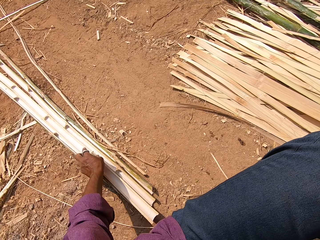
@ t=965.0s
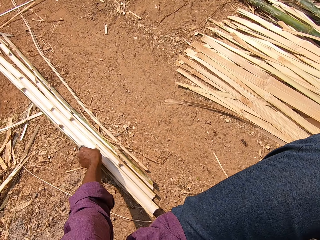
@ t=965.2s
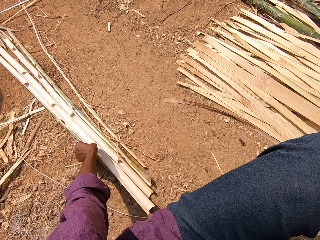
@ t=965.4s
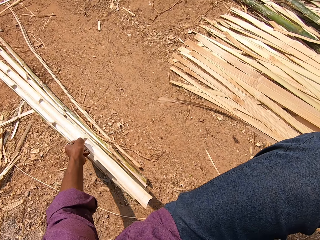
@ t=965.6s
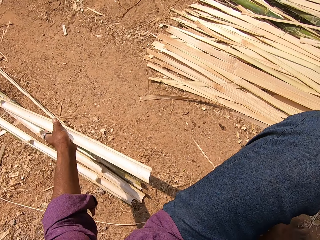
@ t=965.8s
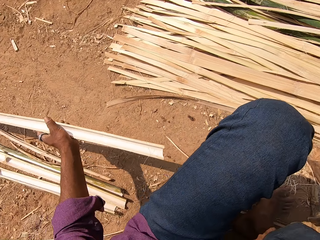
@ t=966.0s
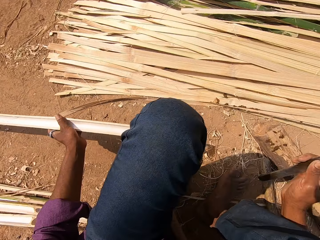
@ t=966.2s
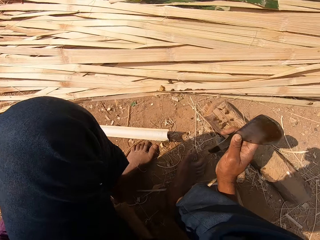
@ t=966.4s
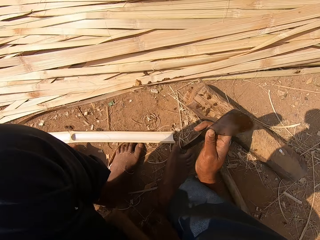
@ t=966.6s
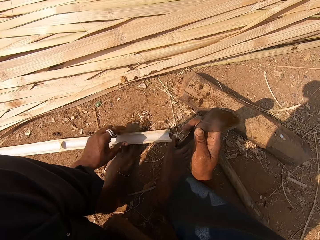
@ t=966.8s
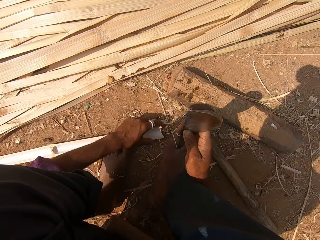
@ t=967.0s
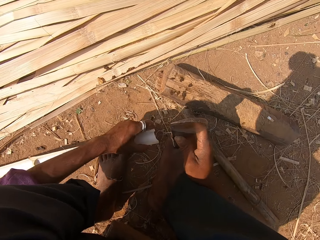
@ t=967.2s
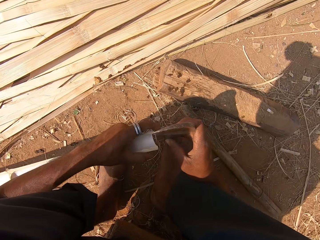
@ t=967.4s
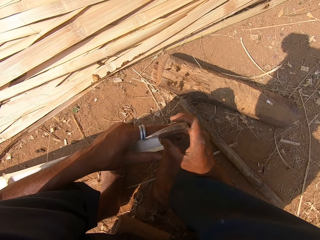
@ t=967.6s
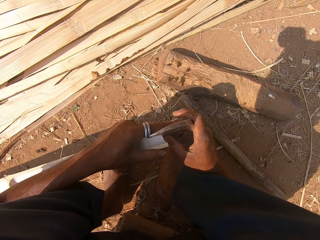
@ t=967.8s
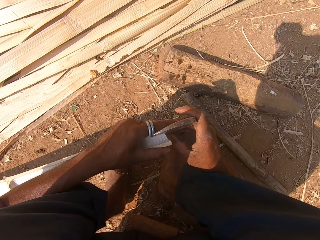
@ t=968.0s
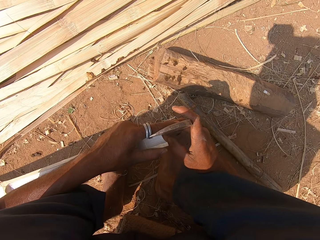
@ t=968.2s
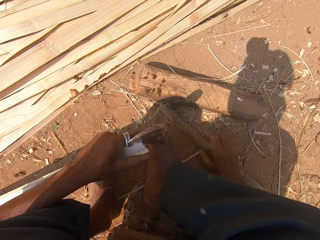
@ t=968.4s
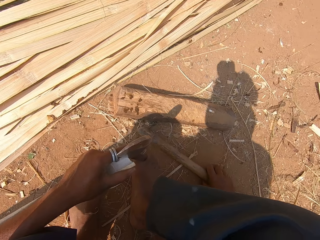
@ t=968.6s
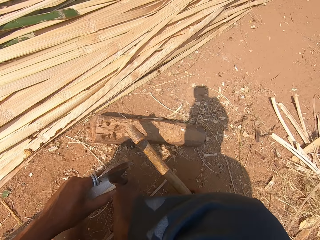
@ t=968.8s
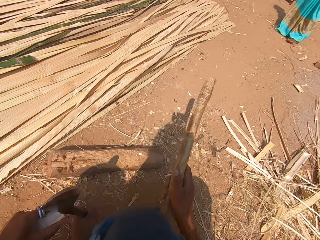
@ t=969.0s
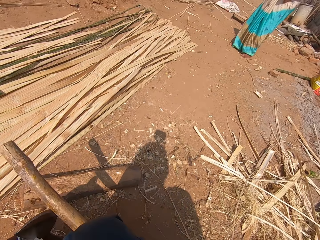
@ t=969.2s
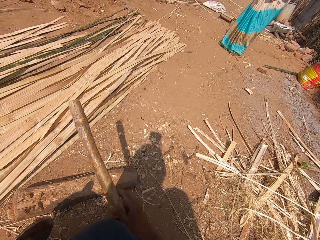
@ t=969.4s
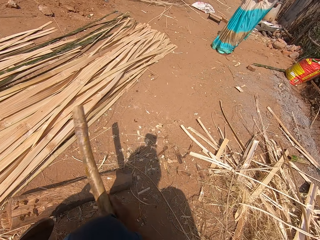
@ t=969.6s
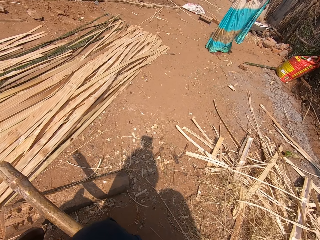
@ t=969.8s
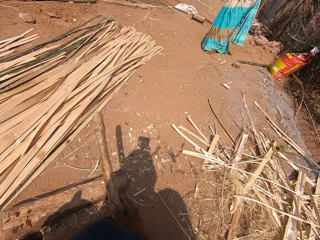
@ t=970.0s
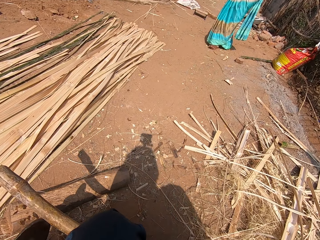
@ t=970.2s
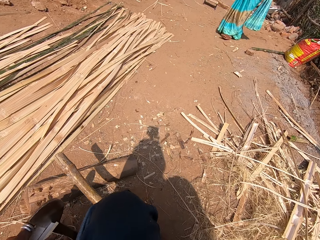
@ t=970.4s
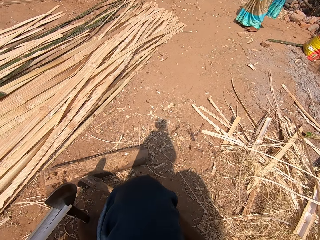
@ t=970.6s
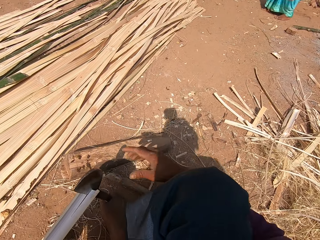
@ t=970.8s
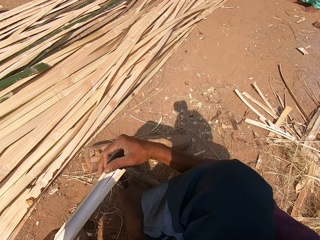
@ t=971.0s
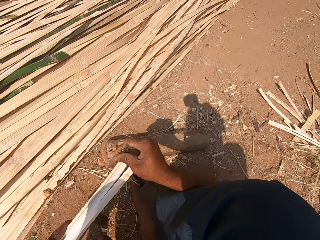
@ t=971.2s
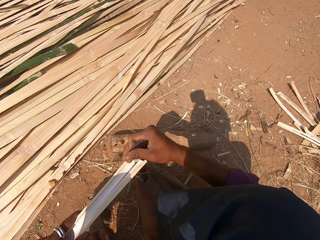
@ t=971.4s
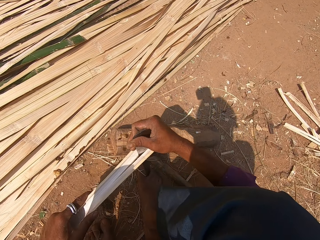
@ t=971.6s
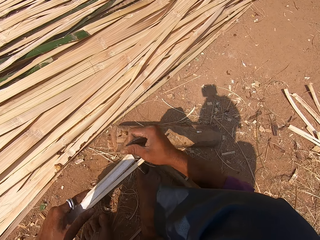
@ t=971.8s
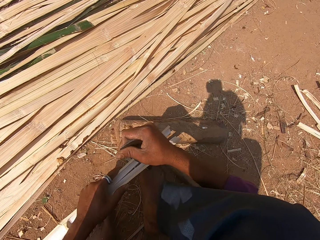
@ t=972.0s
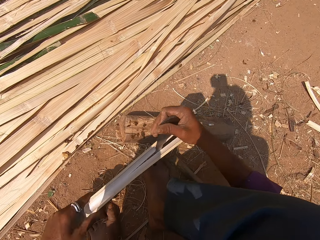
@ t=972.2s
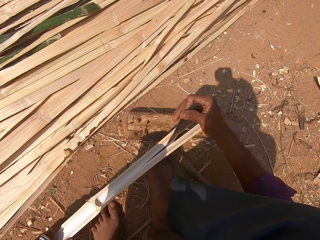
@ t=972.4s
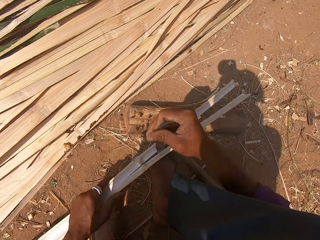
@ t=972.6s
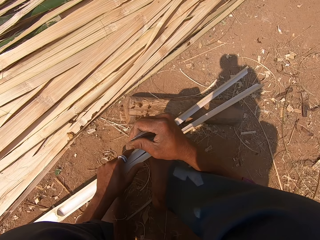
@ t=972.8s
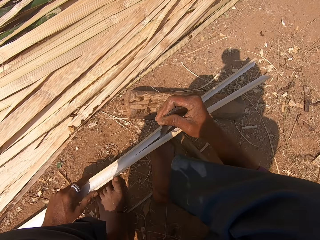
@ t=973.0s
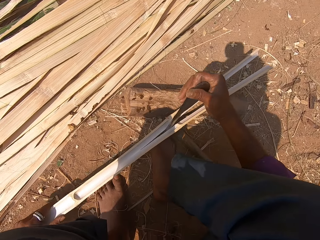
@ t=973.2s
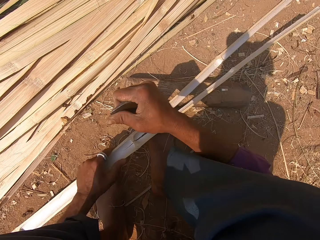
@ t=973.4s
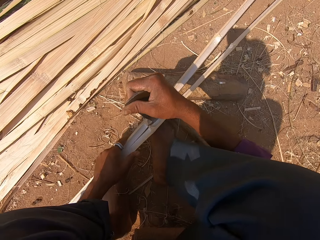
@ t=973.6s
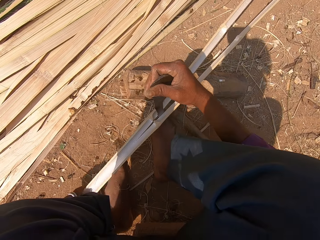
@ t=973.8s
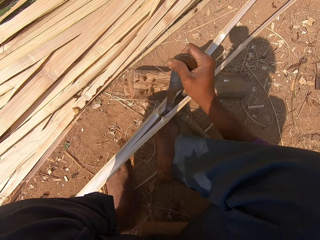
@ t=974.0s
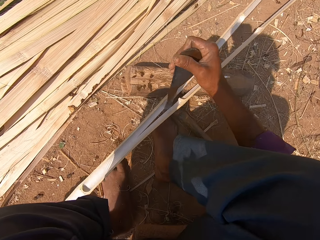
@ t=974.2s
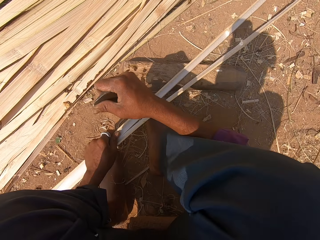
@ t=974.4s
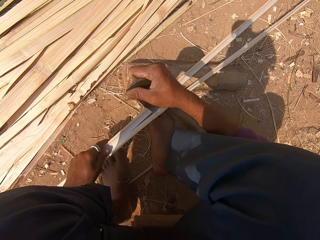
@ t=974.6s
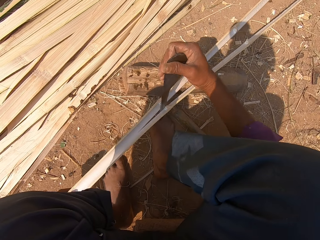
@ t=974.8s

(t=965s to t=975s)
The camera wearer picks another reed or bamboo stick. They split the reed with a sickle or machete. They drop the machete. They pick wood. They hit the sickle with the wood. They put the wood down. They split the reed with the sickle.

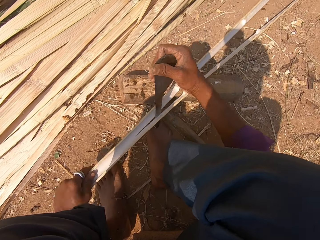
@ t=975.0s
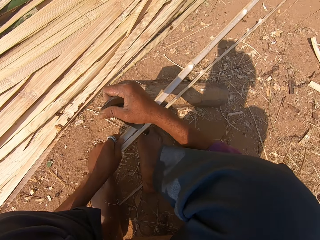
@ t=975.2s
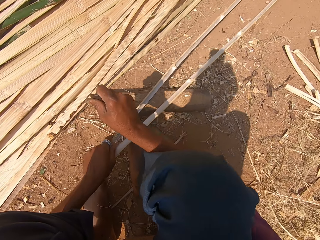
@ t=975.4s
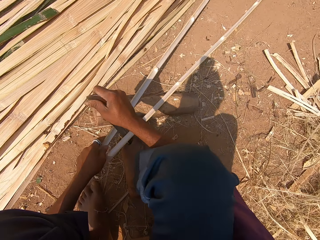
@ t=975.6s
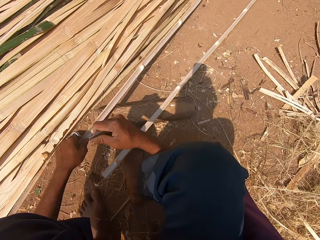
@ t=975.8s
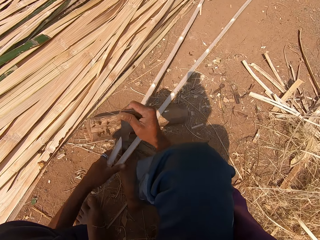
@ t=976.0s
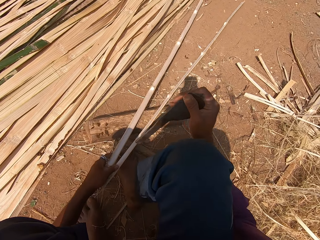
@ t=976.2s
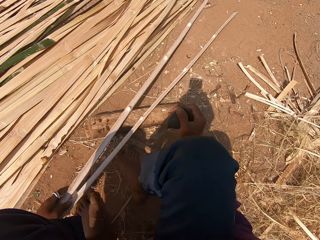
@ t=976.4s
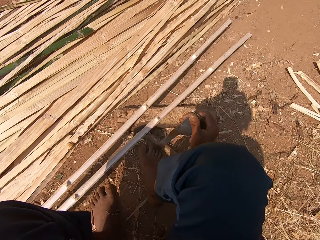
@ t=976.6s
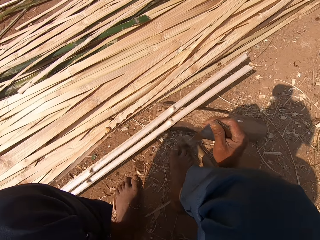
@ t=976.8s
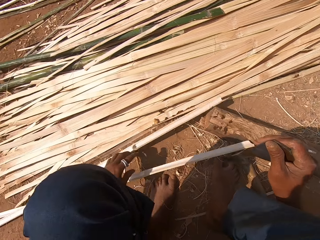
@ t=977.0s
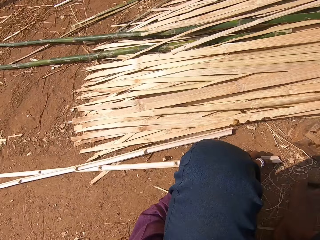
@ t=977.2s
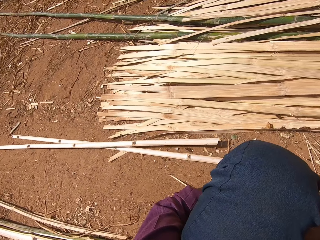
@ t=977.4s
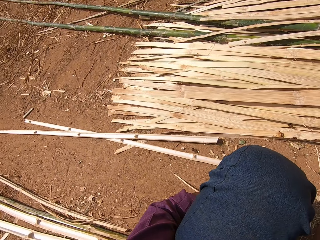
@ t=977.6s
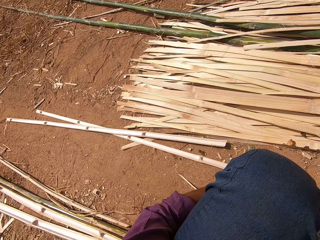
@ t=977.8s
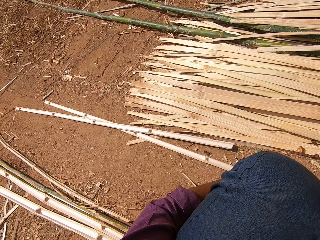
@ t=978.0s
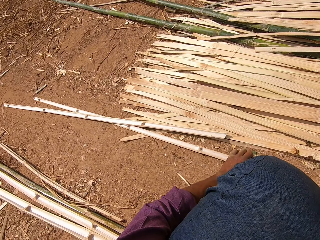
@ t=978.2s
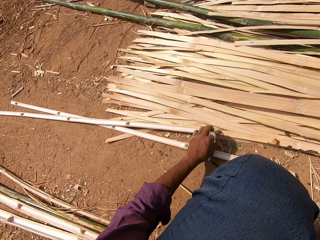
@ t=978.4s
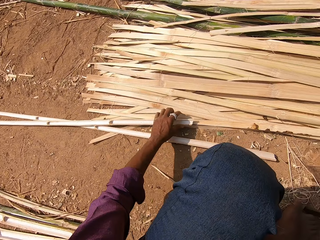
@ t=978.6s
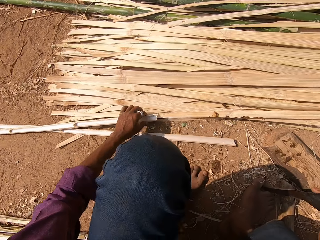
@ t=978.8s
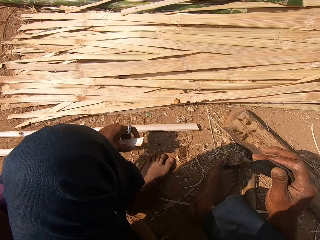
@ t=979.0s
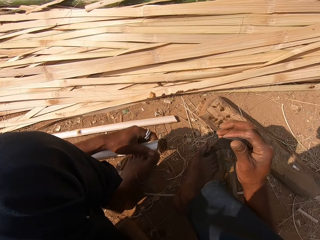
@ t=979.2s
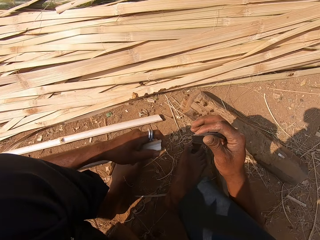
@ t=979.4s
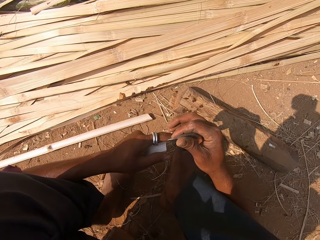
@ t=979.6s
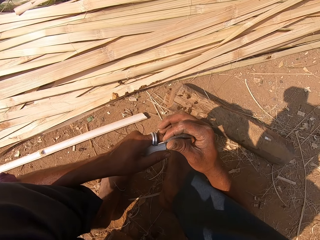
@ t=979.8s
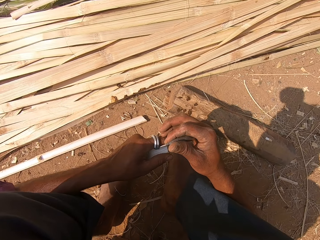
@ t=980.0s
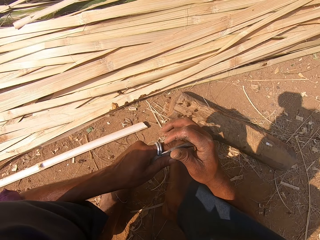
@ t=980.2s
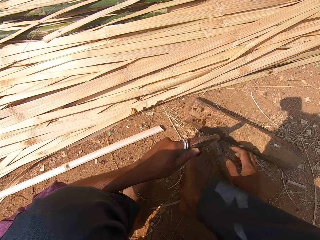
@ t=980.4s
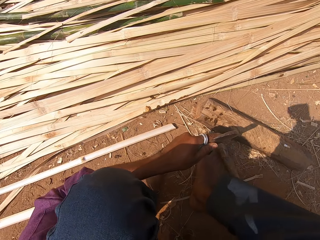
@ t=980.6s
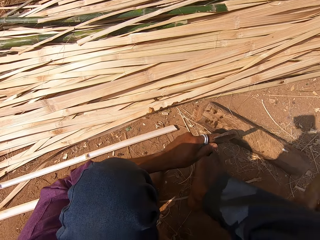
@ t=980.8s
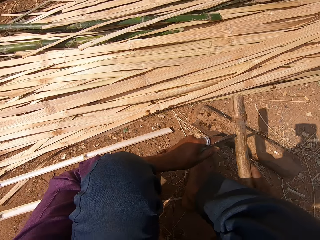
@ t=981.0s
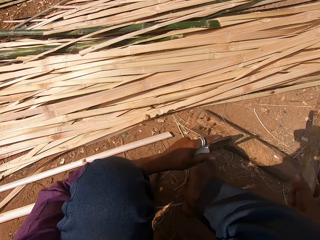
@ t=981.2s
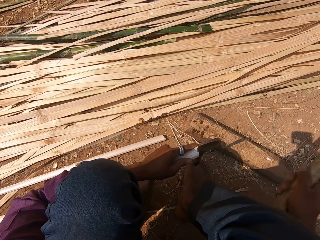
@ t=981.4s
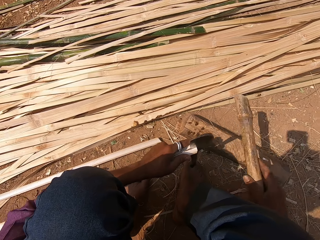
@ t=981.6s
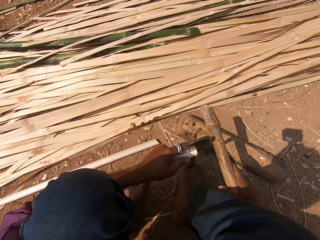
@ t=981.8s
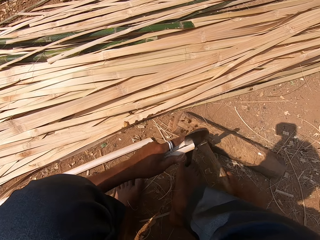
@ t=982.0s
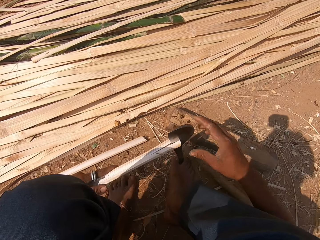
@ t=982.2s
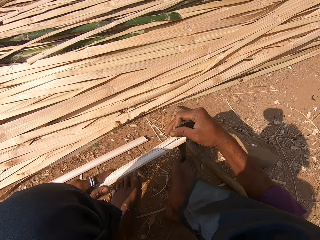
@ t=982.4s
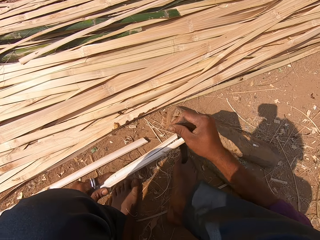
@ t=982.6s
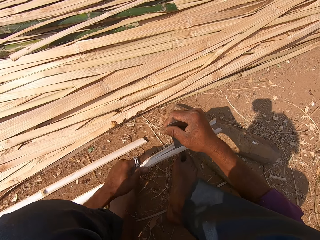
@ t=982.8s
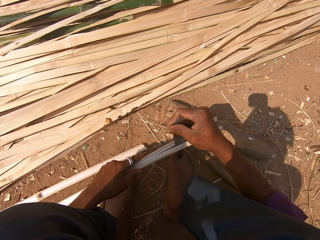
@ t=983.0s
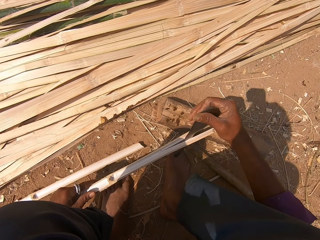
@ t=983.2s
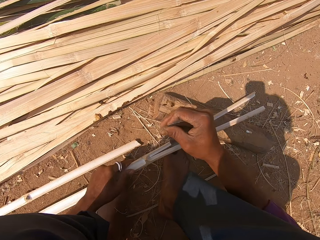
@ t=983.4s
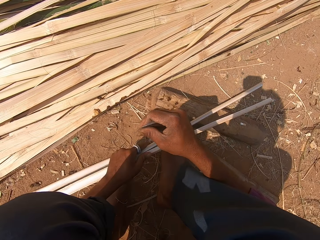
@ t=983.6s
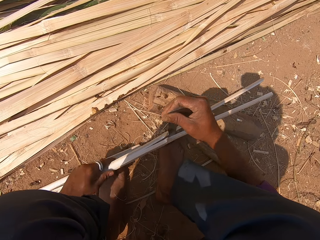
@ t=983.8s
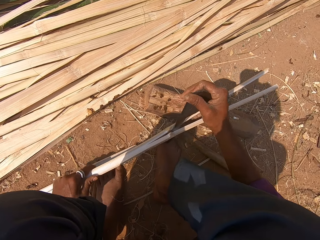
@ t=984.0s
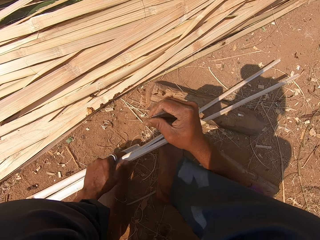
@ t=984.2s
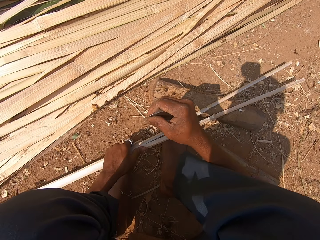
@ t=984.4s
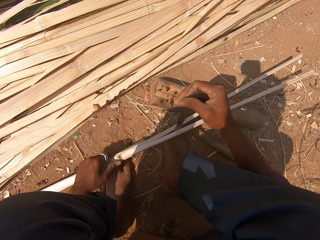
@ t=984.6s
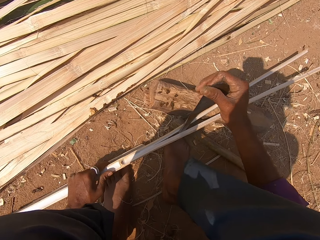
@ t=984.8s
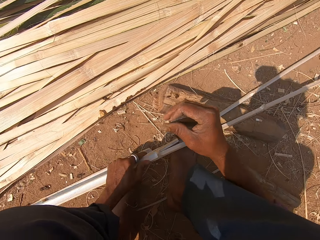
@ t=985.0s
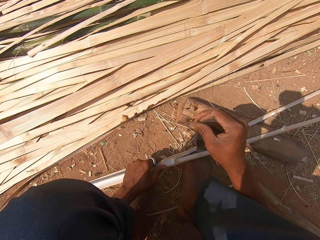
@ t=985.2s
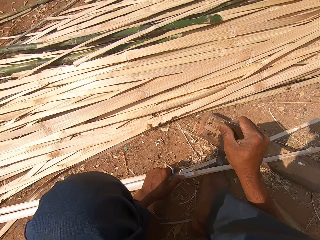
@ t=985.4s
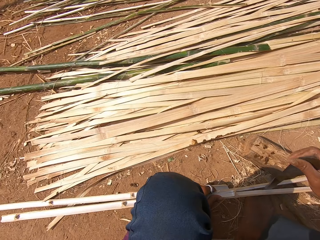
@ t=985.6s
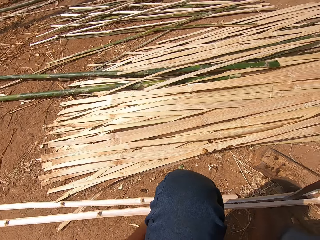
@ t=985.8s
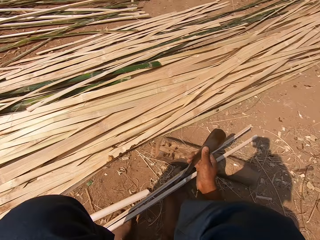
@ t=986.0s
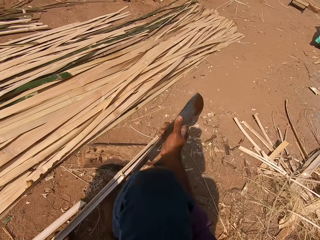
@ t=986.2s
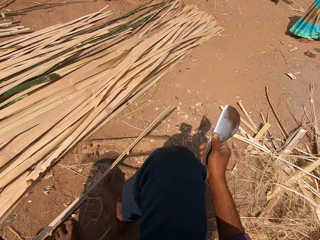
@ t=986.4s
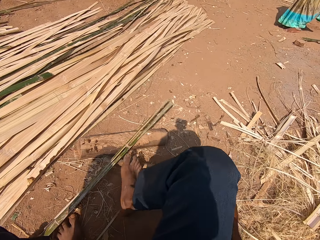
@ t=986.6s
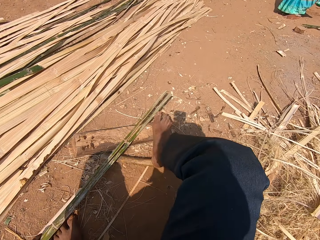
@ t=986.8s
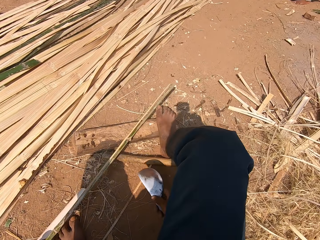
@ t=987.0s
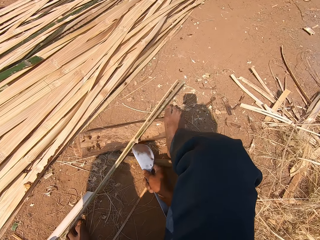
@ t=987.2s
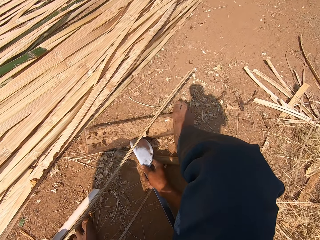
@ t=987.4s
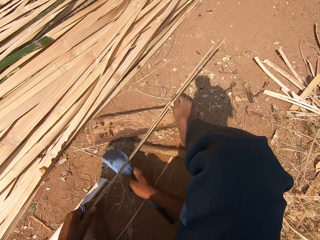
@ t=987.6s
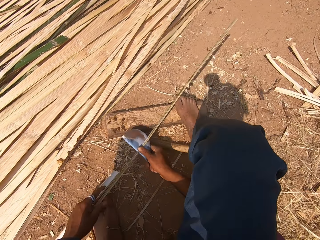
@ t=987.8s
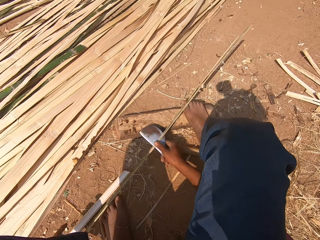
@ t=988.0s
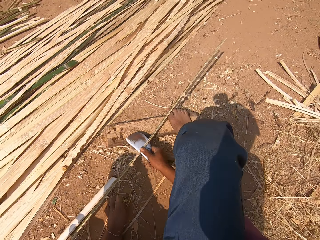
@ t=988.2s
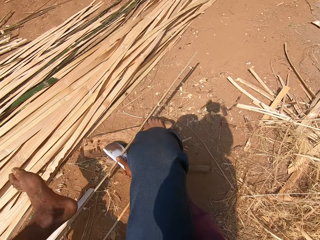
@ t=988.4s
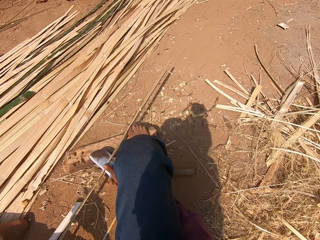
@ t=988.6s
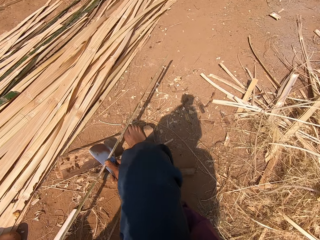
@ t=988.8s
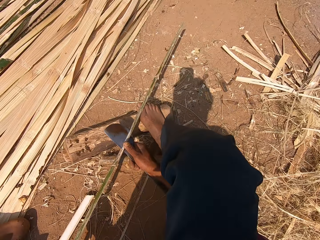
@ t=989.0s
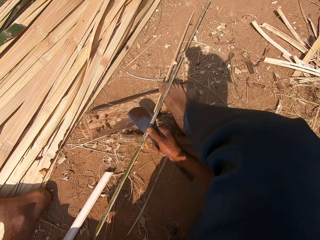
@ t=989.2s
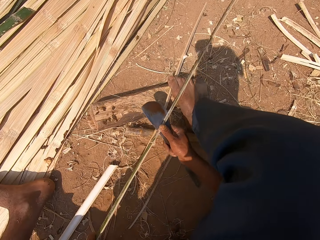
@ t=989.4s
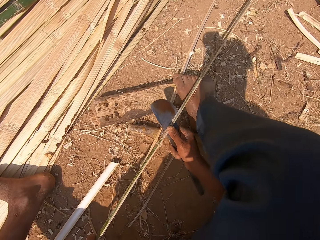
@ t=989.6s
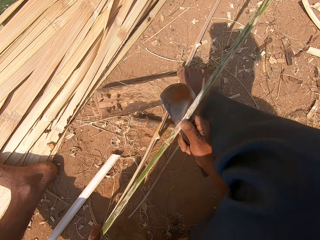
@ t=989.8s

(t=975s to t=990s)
The camera wearer drops a bamboo stick. They hold the bamboo stick, cut the bamboo stick with a machete, and hit the machete. They drop a stick. They cut the bamboo stick with the machete. They look around. They step on a log. They cut the bamboo stick with the machete.
